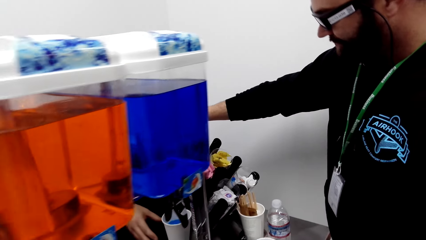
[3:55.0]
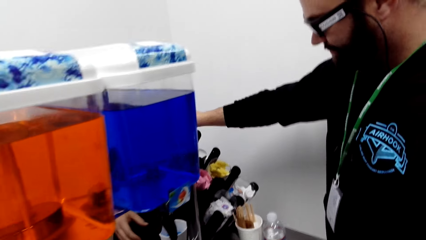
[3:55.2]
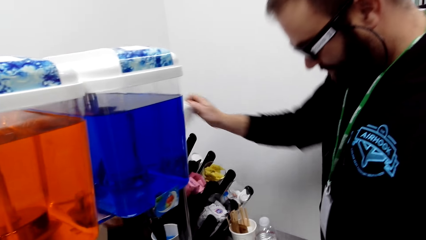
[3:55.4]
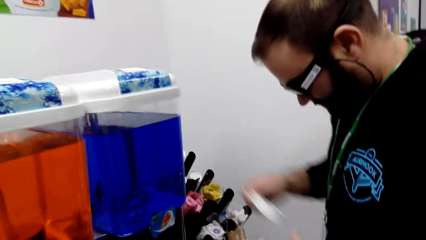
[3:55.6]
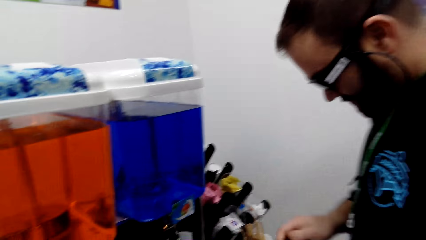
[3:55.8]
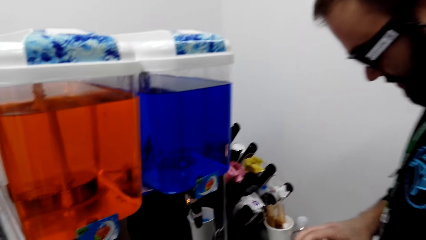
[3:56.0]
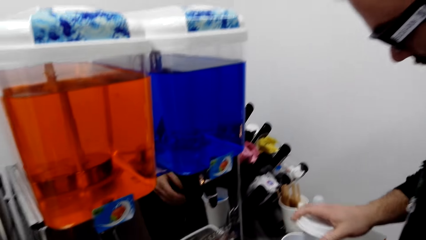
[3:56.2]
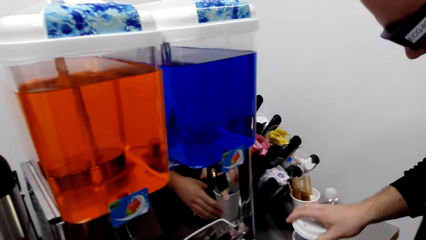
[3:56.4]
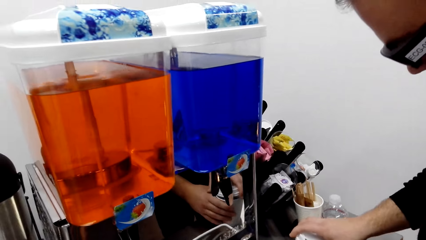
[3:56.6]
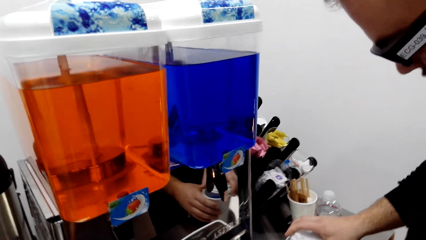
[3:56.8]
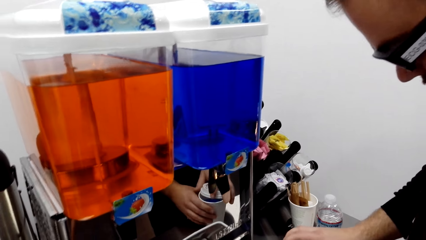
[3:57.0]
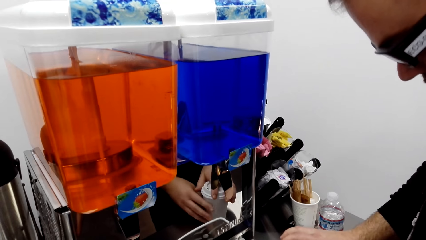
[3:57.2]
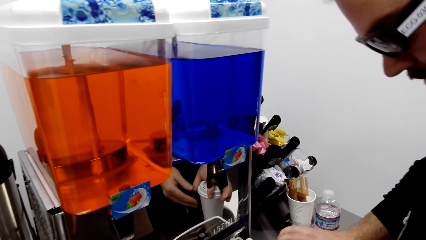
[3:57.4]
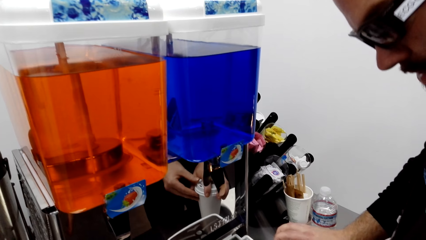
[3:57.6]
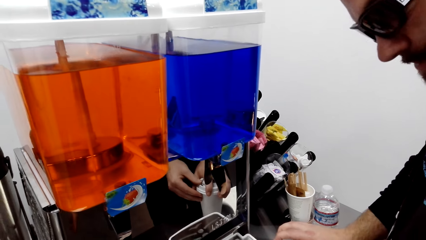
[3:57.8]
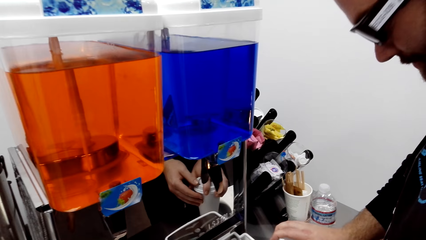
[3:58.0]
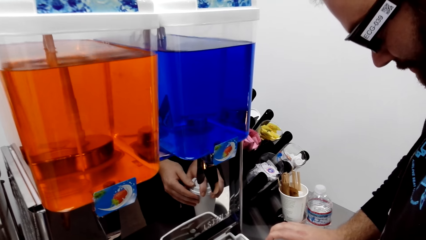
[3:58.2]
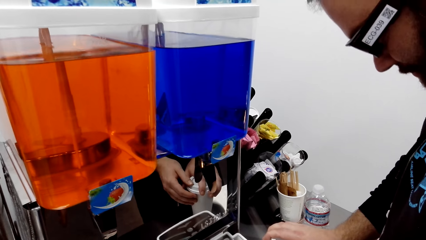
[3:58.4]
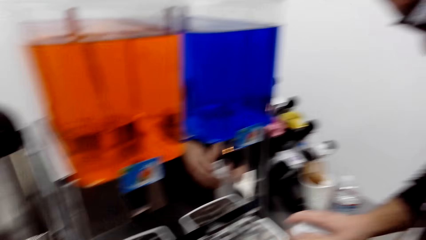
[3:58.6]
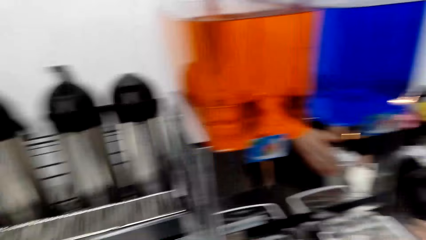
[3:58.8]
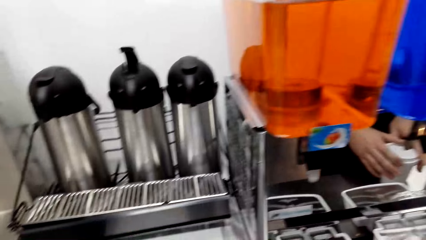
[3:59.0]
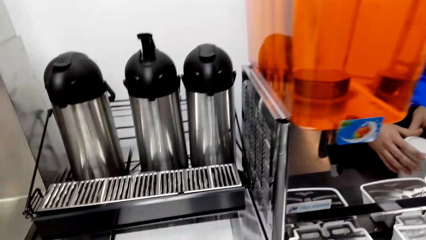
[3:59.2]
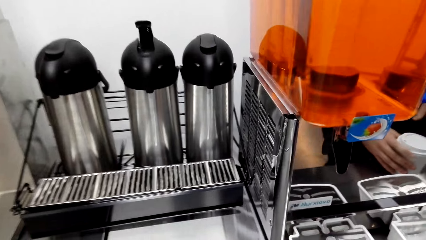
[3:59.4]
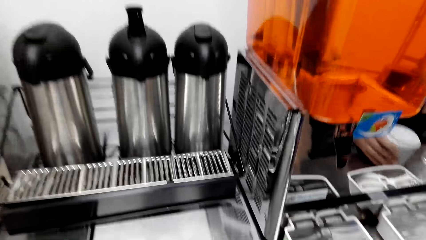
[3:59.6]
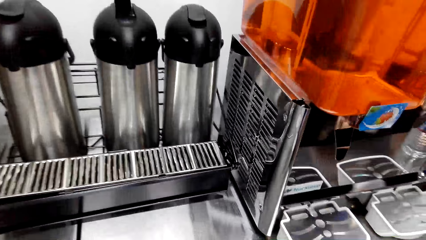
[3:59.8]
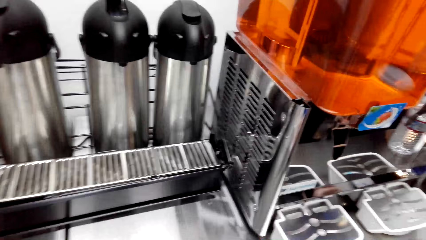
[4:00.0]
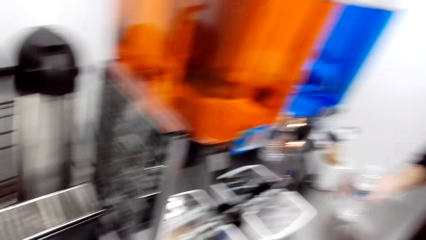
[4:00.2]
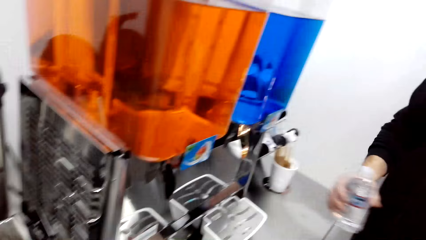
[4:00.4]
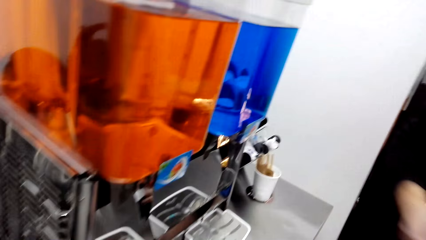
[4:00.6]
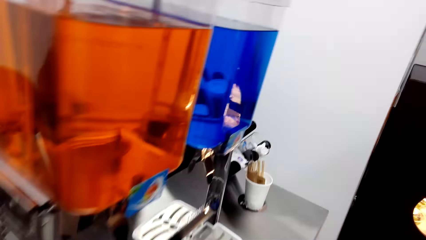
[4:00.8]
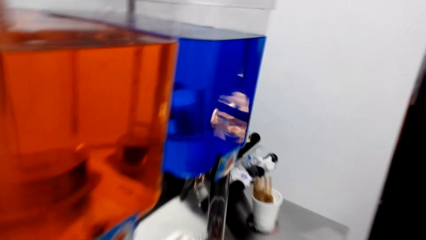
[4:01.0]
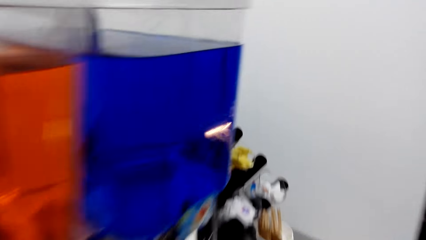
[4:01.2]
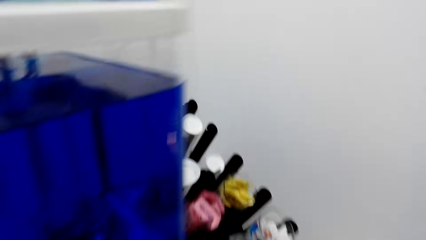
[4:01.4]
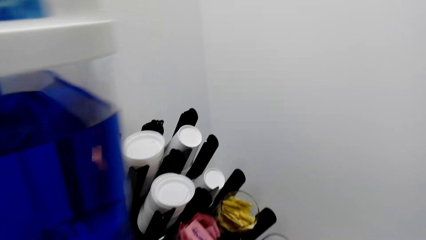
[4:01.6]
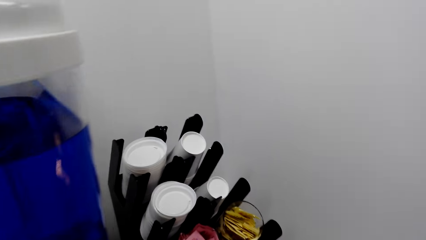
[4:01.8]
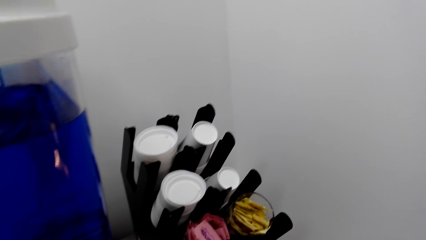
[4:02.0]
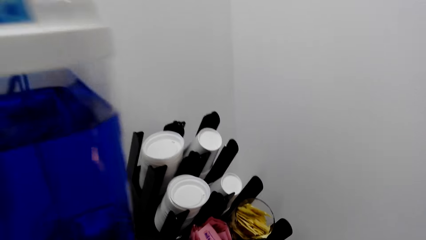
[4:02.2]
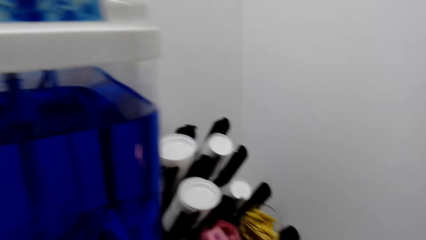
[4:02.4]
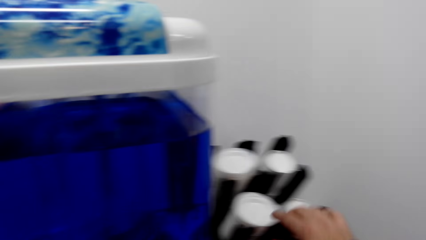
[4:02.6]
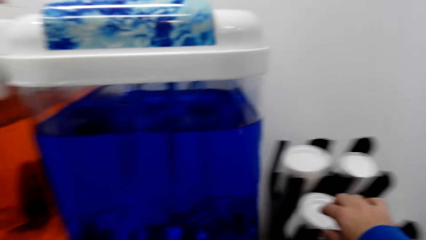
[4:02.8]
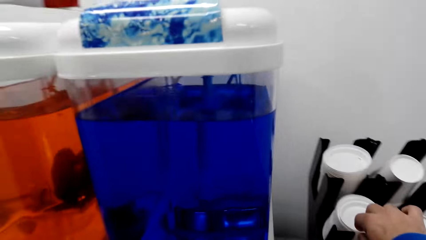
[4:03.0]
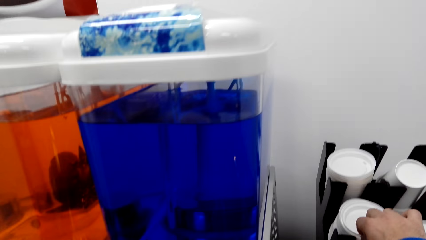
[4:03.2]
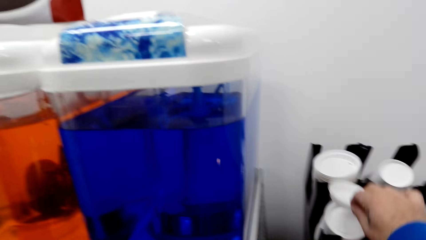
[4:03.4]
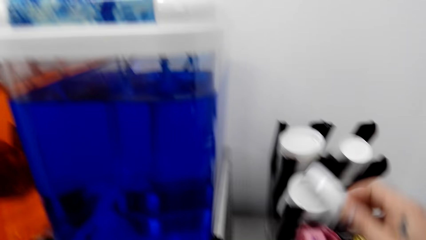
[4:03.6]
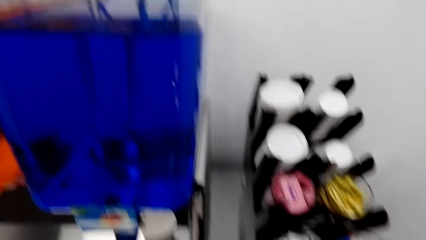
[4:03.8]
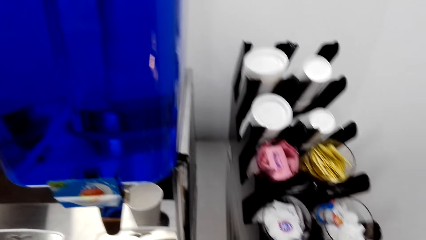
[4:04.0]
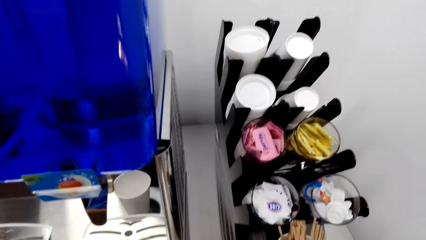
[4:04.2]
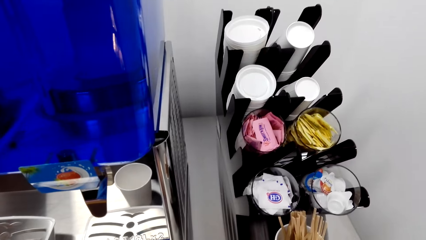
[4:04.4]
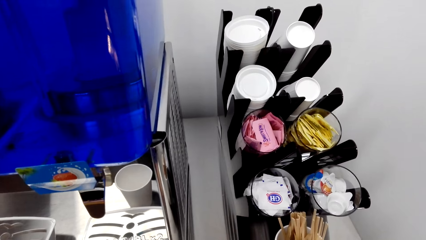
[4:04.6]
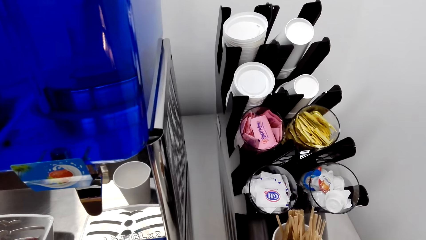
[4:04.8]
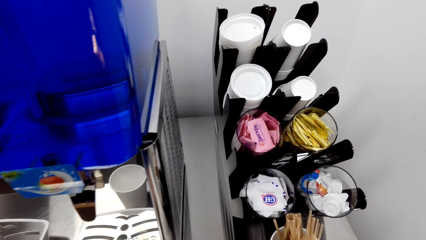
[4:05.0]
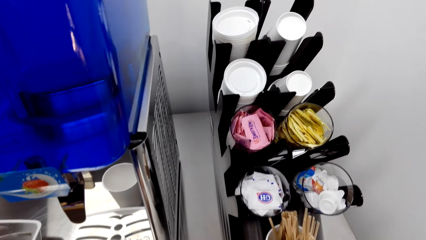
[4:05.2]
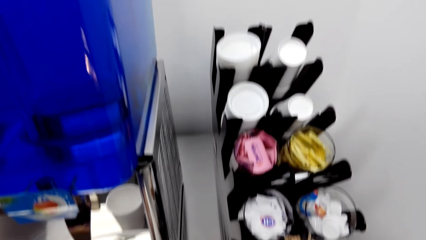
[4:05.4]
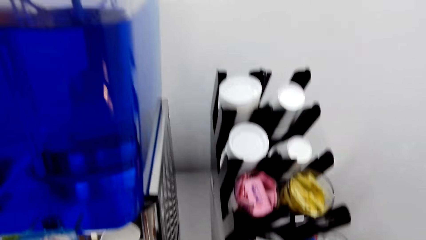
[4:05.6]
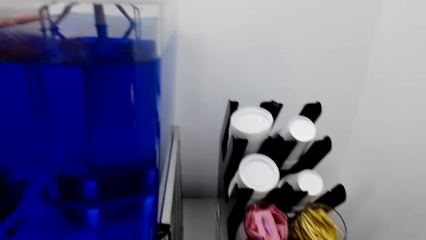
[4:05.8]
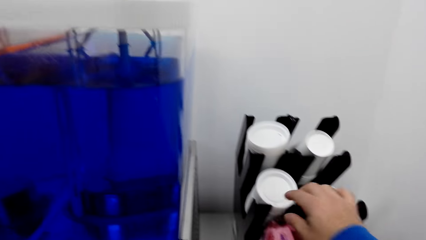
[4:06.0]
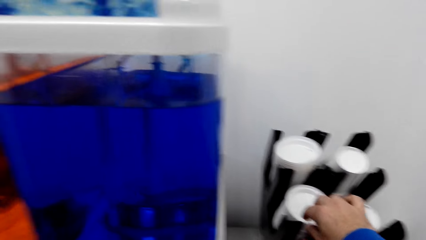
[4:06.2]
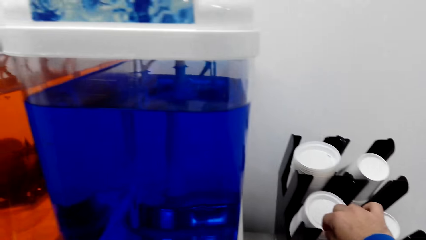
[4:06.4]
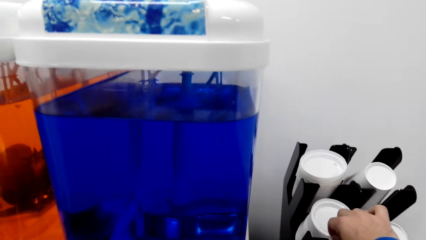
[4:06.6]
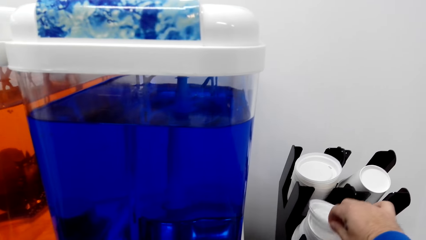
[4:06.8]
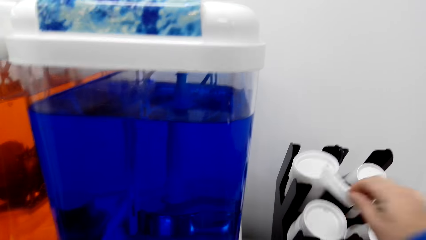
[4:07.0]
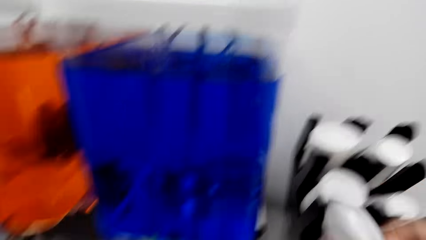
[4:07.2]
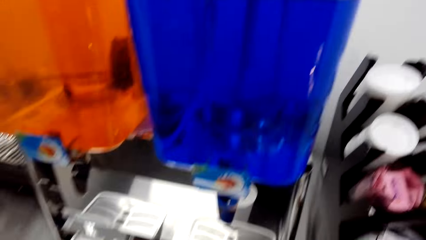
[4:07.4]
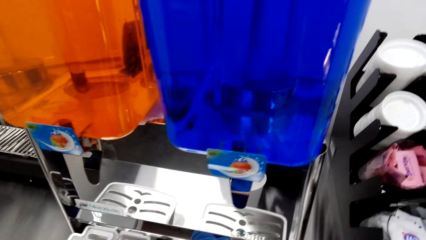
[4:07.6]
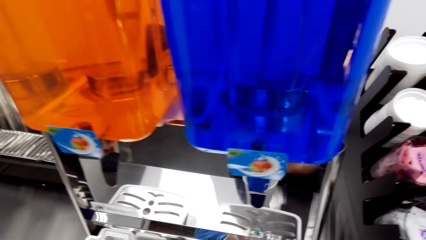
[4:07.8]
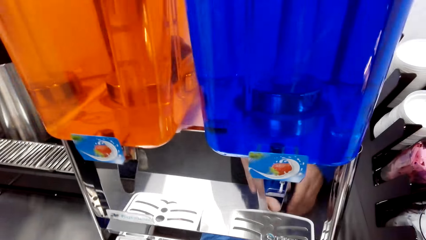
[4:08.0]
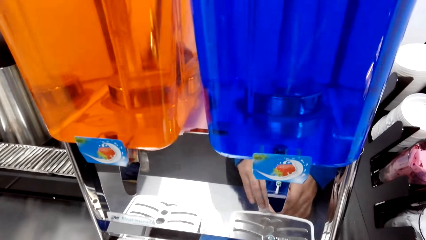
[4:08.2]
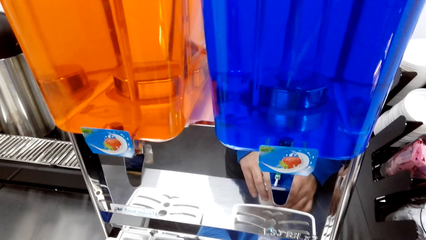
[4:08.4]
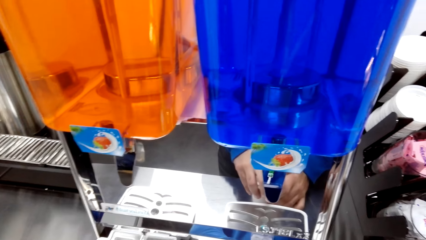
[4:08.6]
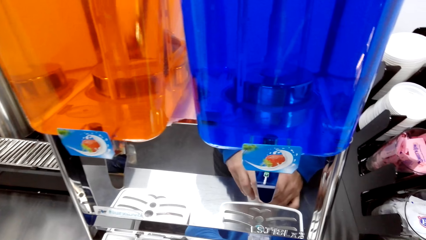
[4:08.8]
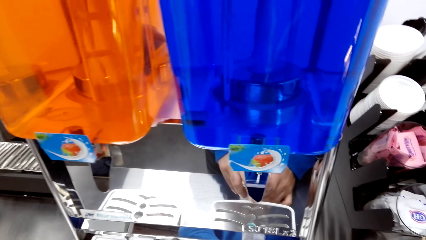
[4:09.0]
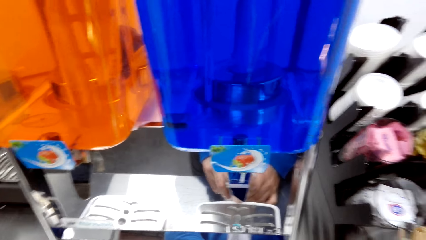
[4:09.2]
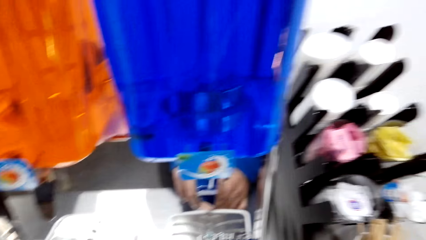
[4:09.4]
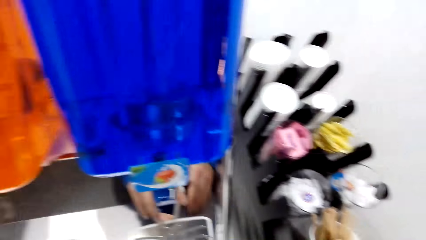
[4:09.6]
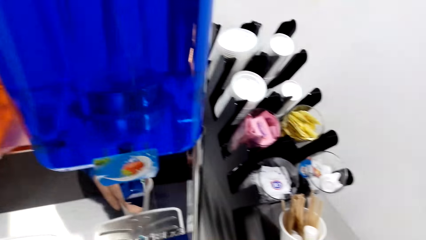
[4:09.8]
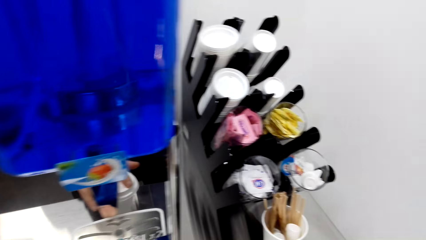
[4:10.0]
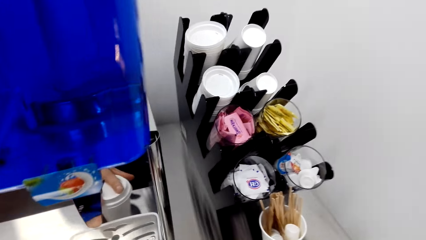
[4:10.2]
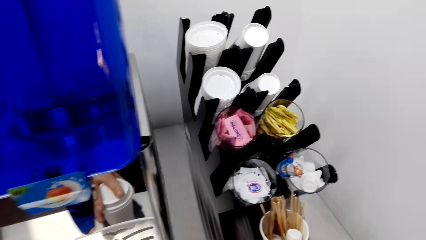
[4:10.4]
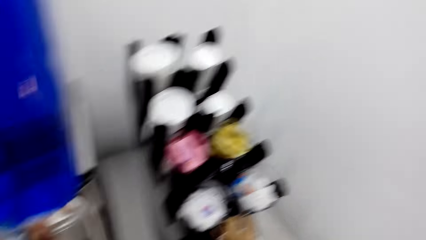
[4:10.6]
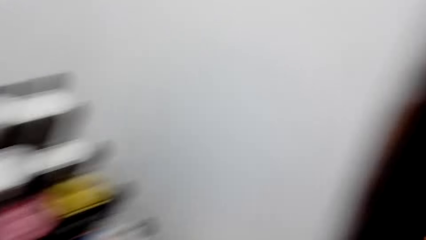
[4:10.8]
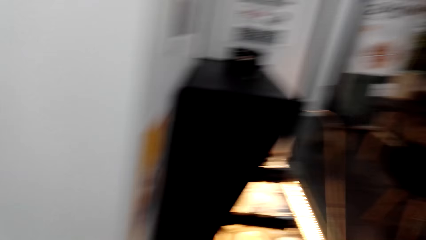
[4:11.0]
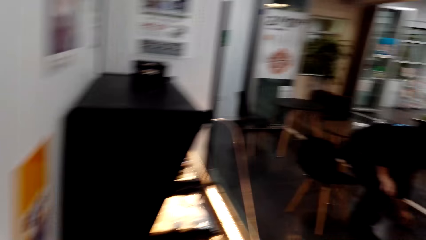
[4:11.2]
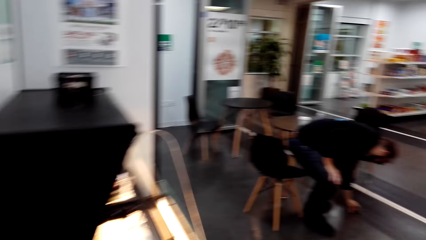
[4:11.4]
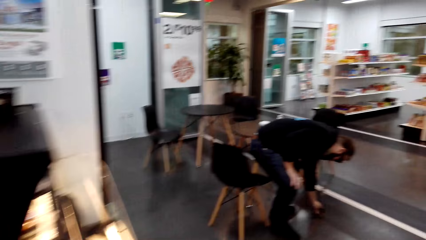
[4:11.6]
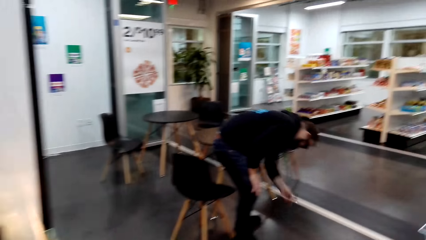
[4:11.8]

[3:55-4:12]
A person takes a lid from the rack. The person covers a tumbler with the lid. The camera wearer looks around the table. They take a plastic lid from the rack. They cover the coffee tumbler with the lid. They look around the table.
